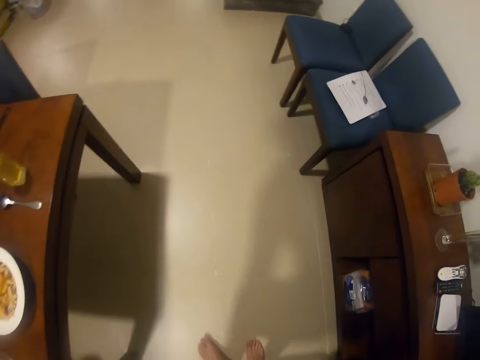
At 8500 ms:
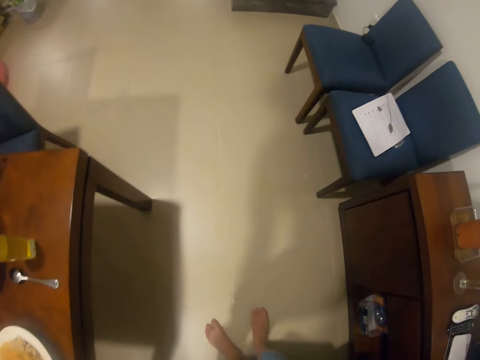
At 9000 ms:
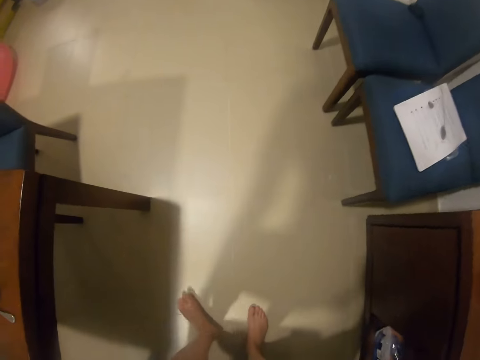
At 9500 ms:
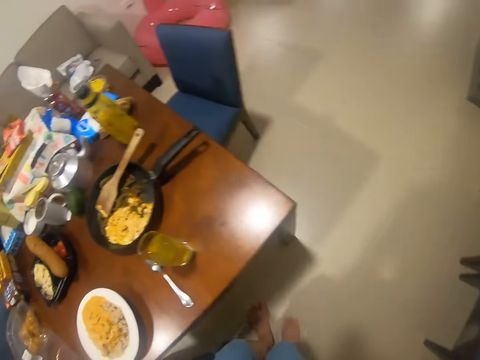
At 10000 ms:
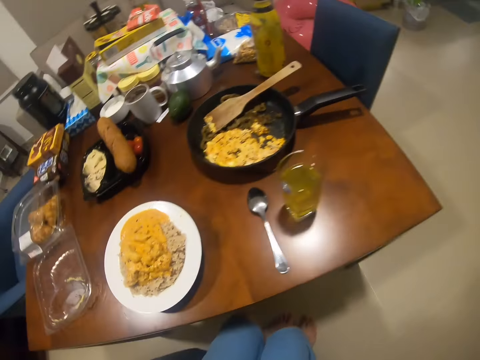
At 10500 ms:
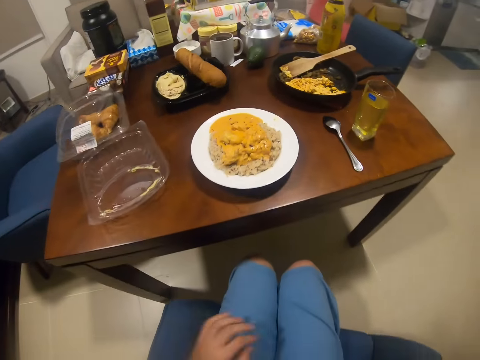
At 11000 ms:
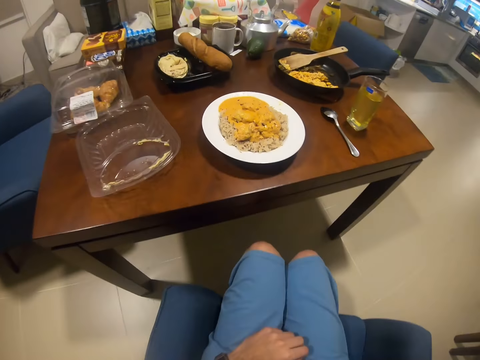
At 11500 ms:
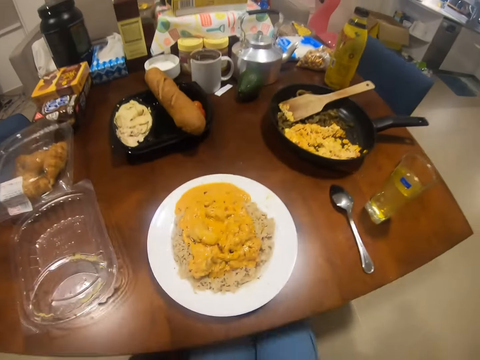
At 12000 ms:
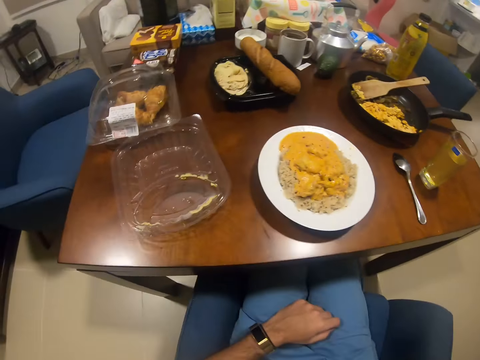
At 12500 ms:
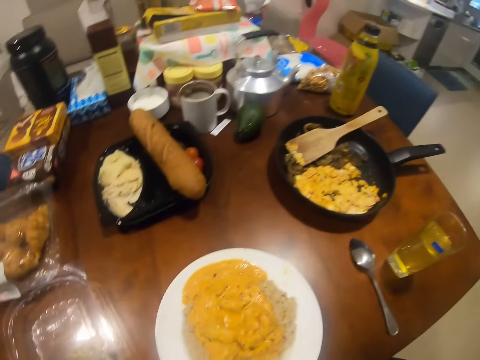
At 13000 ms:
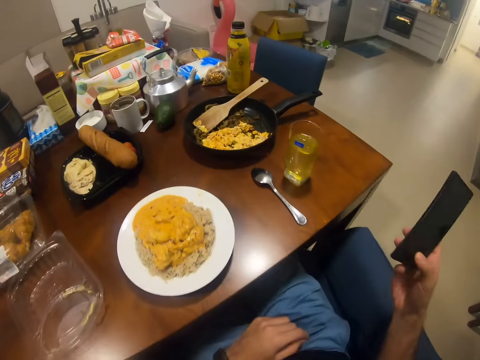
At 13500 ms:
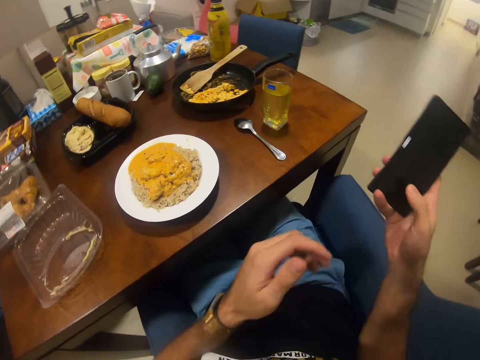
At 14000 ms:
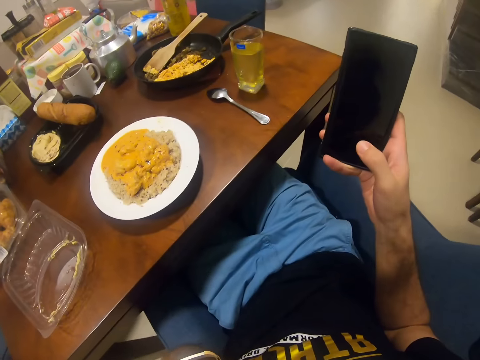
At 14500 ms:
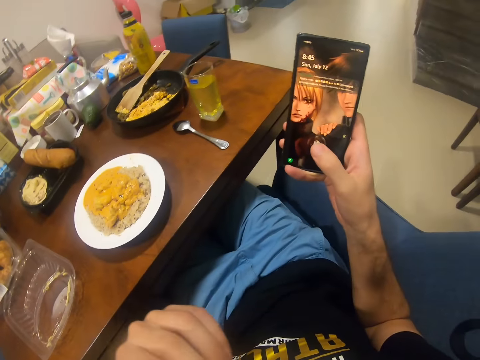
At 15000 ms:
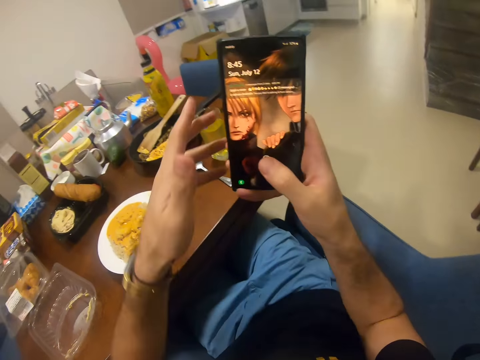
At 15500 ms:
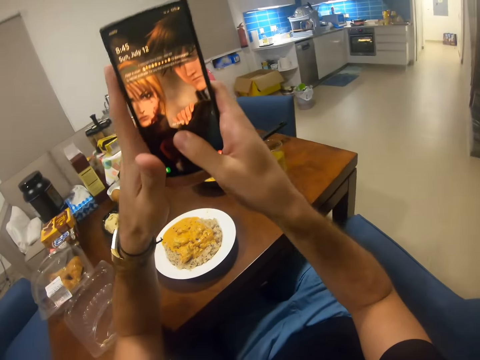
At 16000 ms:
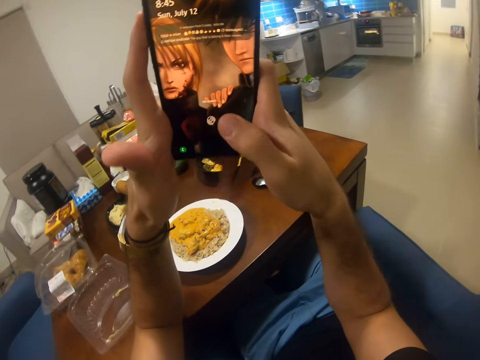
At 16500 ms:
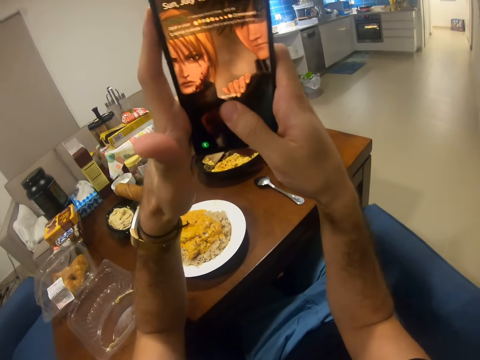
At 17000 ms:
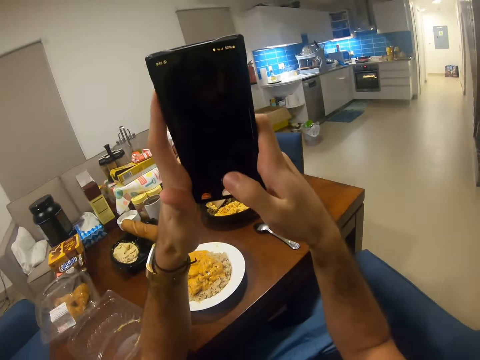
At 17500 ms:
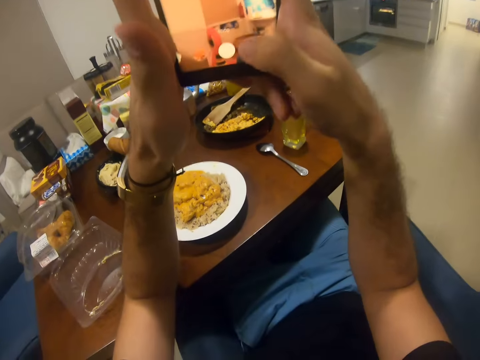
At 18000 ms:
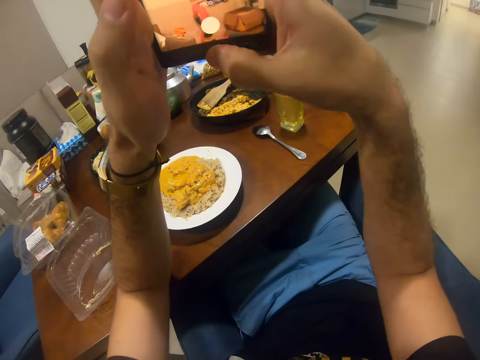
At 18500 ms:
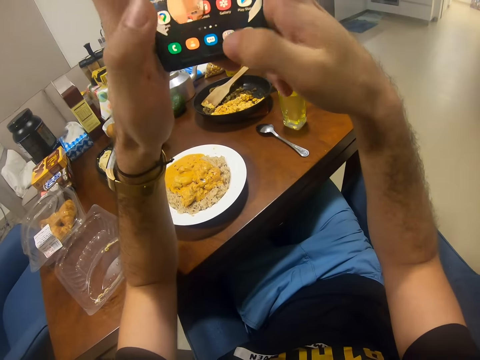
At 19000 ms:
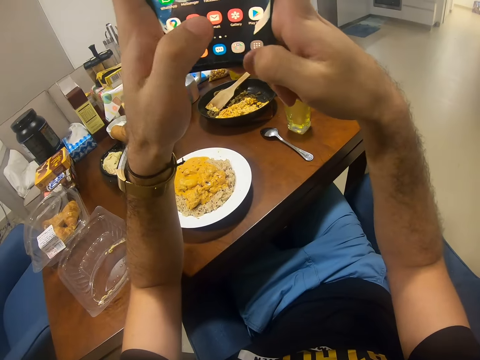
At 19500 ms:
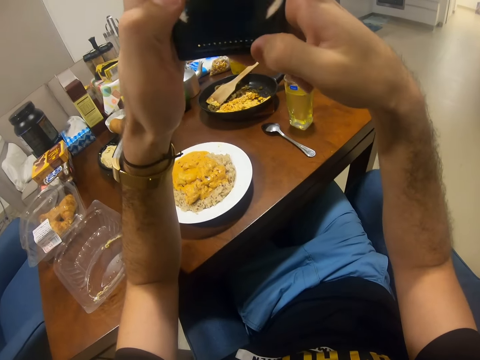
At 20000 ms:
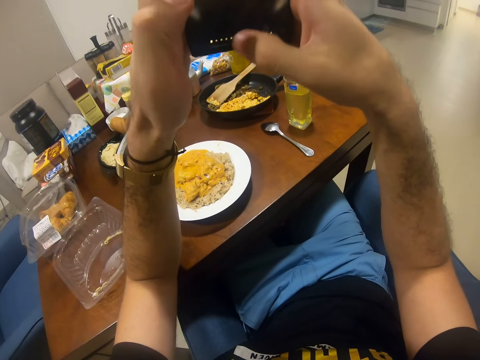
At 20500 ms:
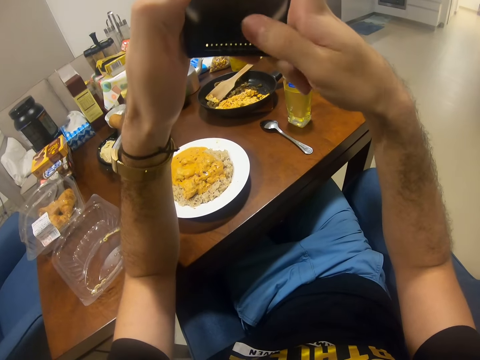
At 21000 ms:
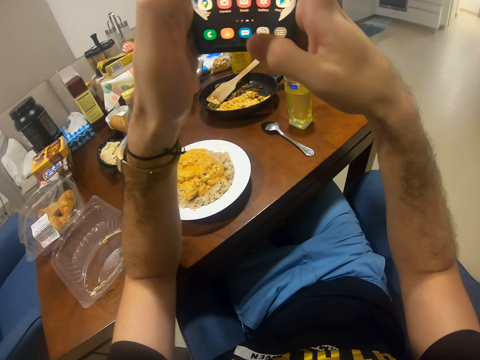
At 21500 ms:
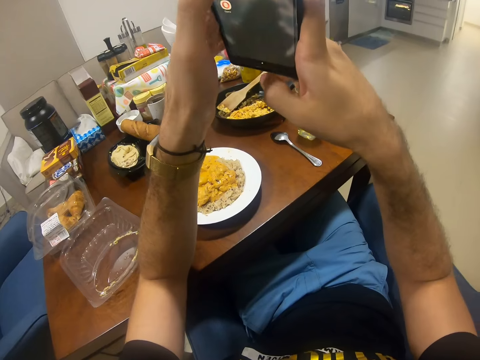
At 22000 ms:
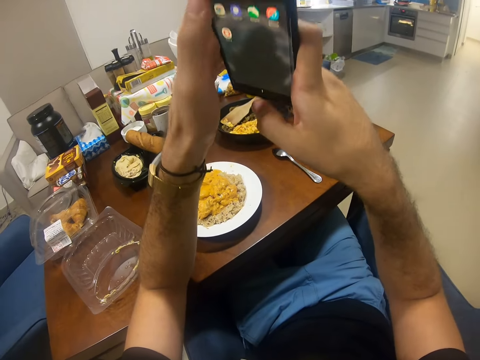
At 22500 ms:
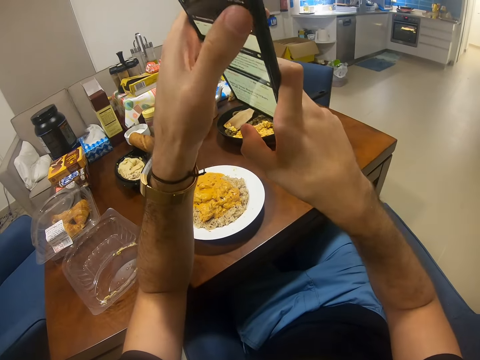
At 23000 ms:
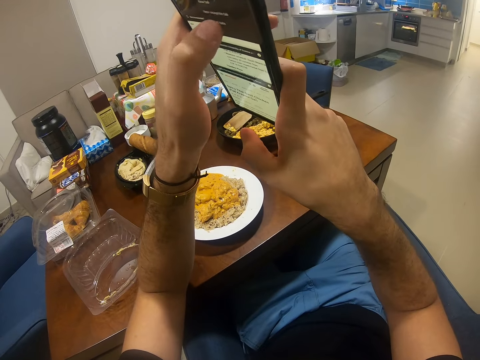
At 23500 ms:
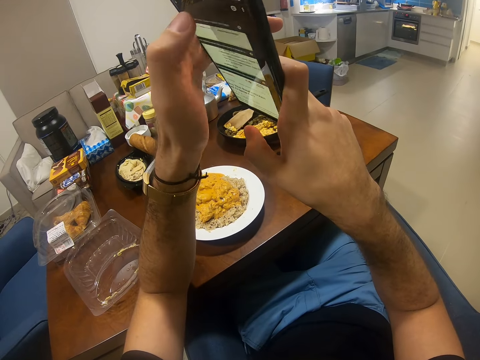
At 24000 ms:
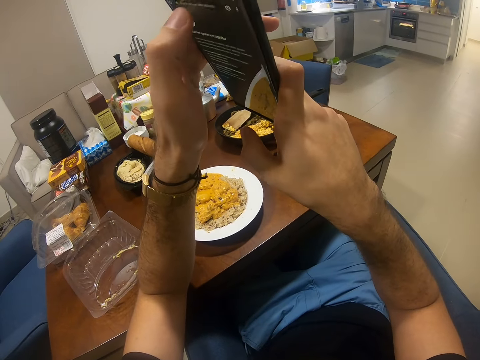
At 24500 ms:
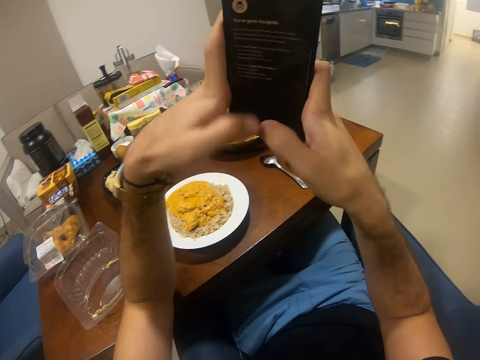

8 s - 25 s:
The camera wearer sits on the chair. He operates a phone with his right hand. He picks up the phone. He scrolls the phone. He uses the phone.

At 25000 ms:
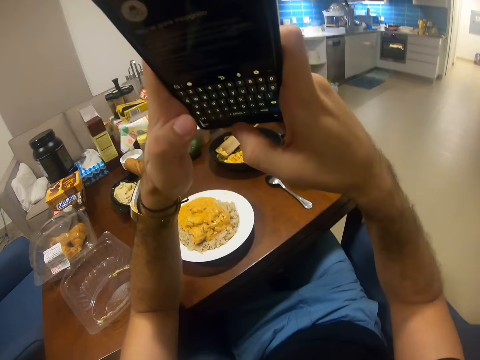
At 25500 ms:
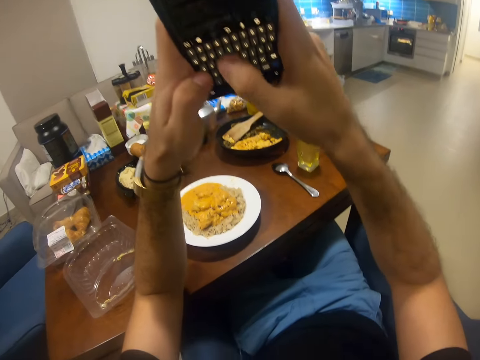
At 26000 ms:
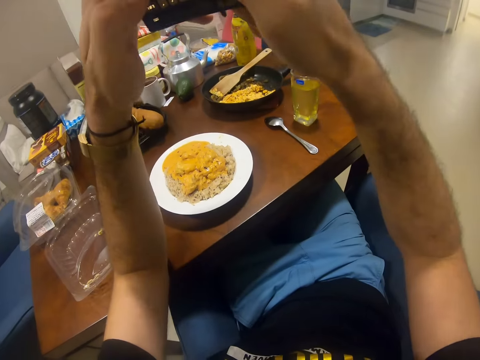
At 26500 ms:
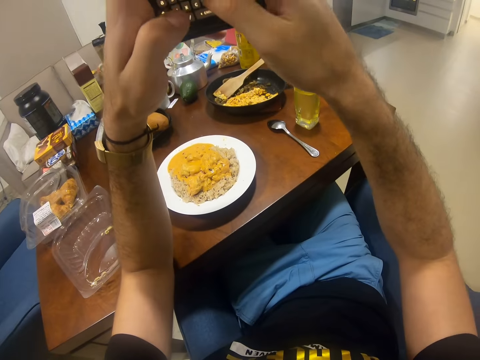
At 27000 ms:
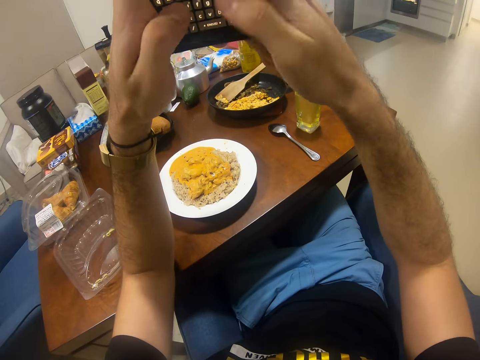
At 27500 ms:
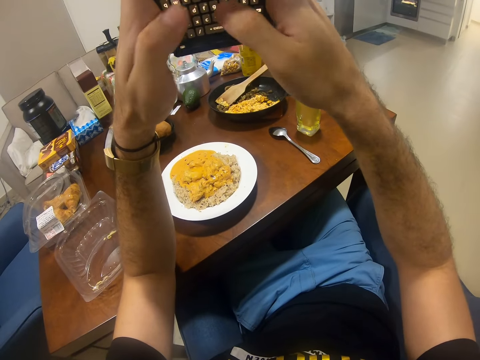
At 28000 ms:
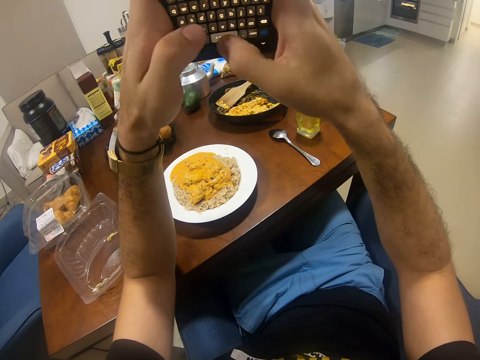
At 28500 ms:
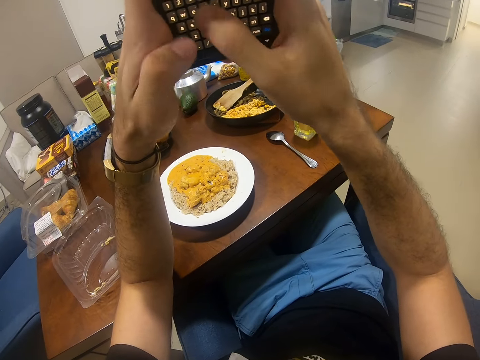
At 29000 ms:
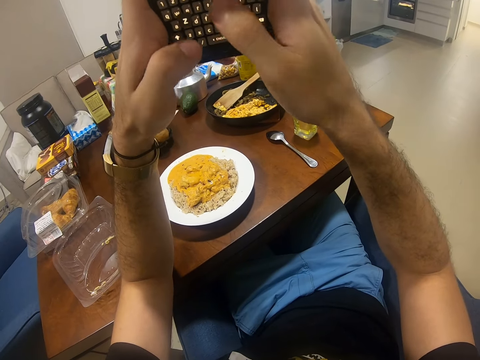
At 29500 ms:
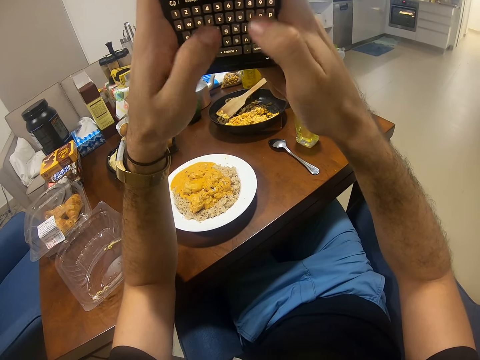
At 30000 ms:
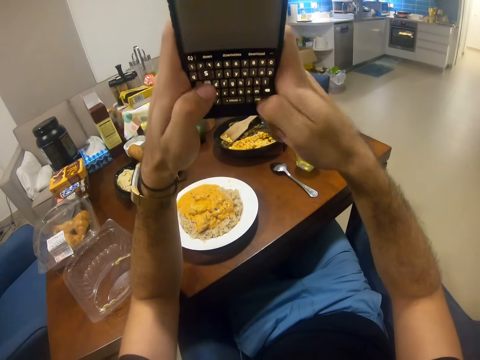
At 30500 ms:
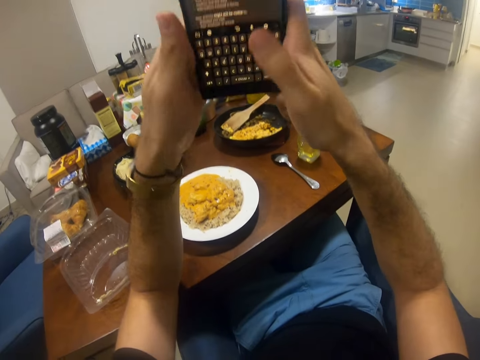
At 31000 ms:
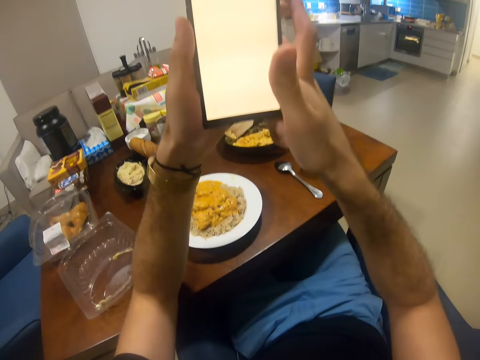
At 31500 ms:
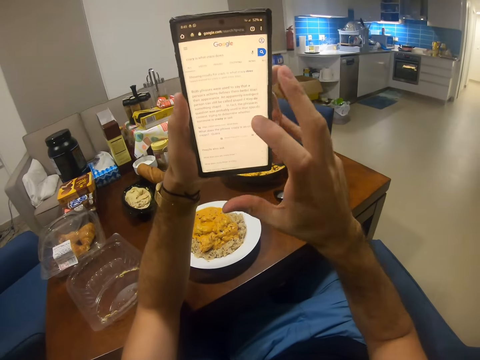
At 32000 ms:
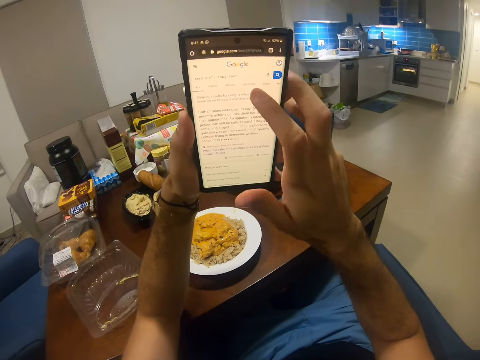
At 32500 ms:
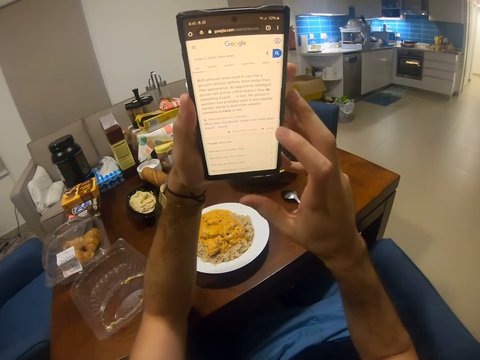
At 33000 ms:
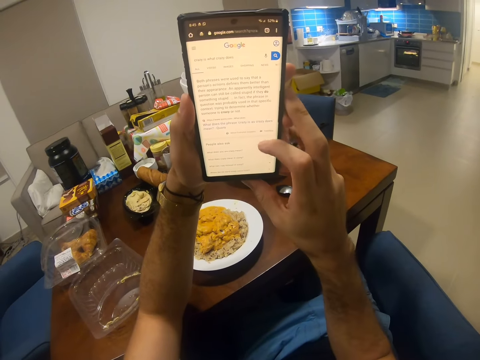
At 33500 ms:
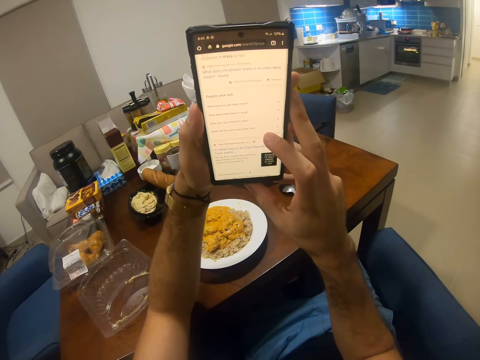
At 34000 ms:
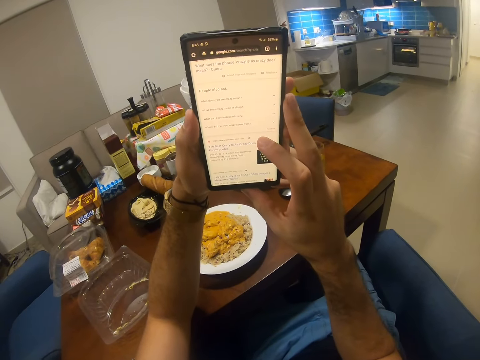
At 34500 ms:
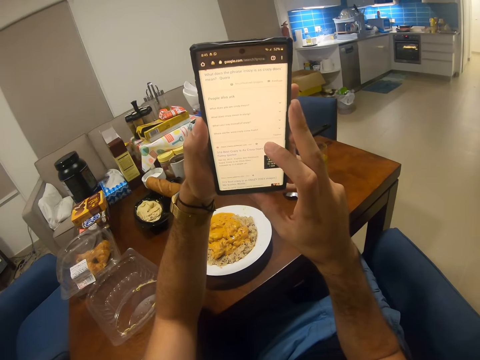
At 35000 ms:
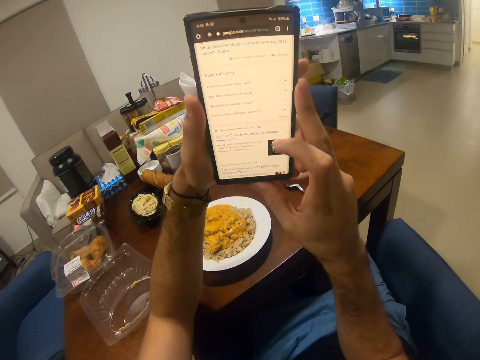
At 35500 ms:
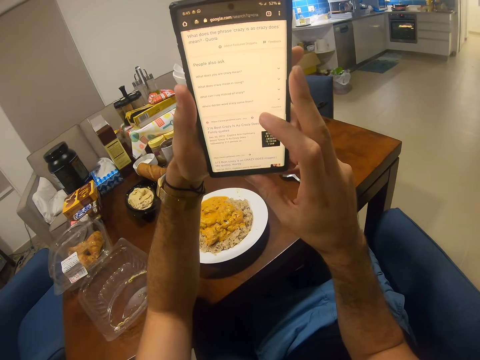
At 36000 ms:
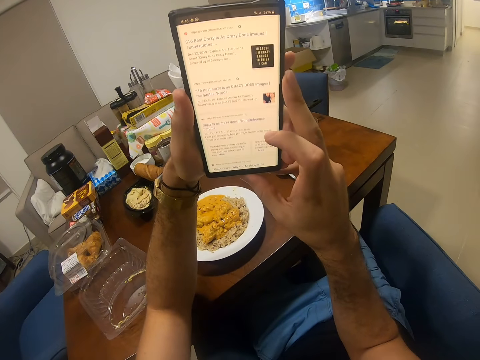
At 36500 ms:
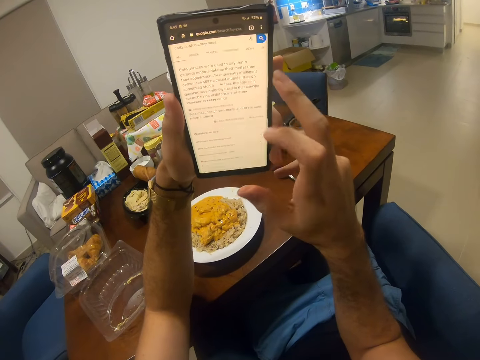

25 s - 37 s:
The camera wearer types on the phone. They use the phone.
